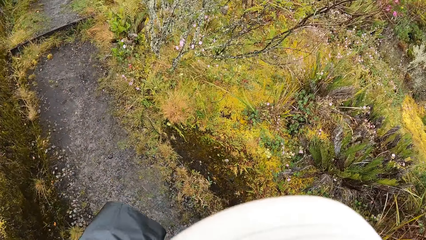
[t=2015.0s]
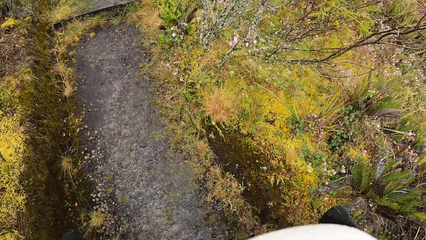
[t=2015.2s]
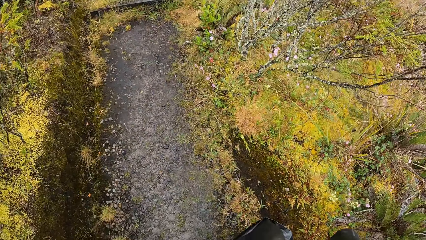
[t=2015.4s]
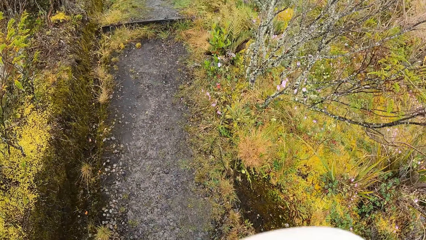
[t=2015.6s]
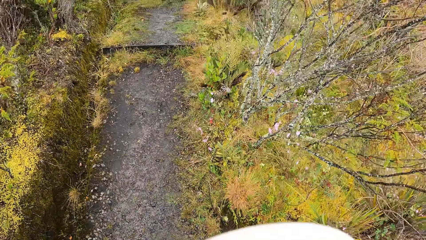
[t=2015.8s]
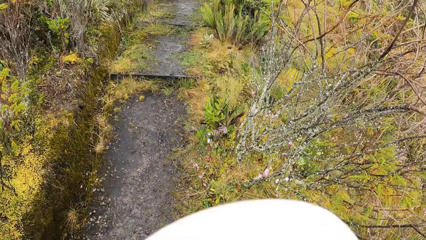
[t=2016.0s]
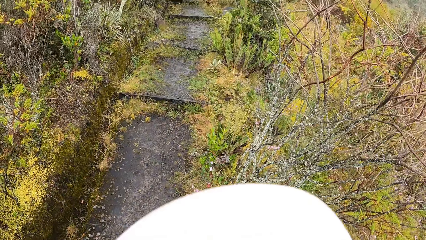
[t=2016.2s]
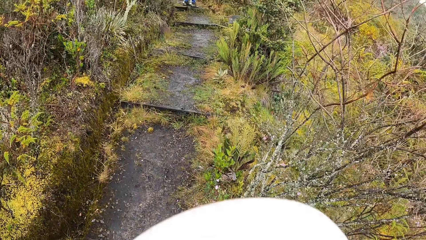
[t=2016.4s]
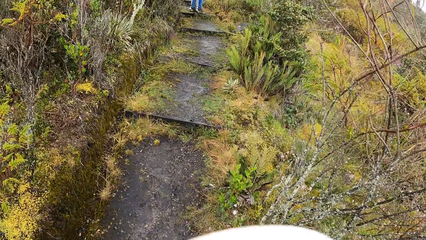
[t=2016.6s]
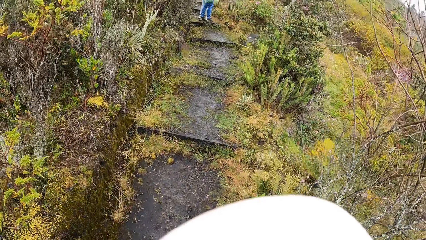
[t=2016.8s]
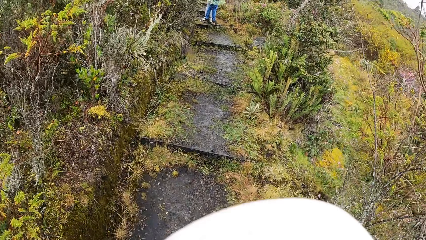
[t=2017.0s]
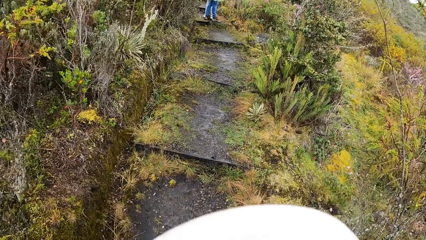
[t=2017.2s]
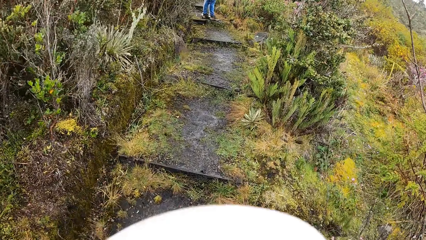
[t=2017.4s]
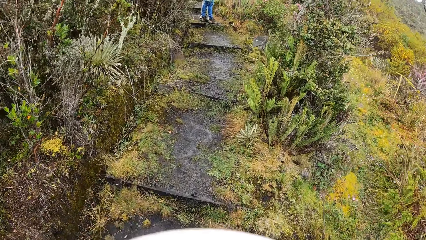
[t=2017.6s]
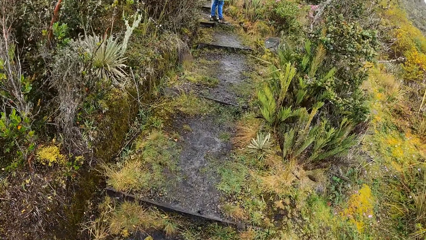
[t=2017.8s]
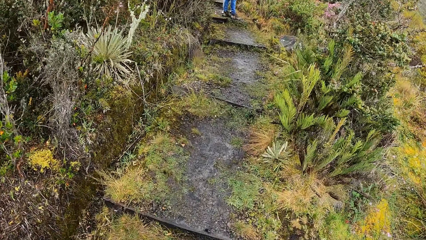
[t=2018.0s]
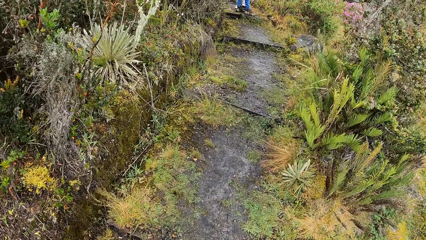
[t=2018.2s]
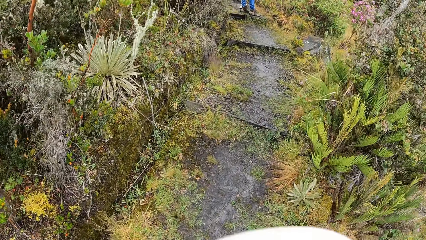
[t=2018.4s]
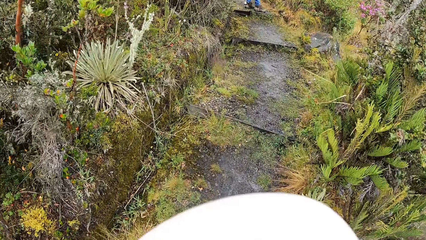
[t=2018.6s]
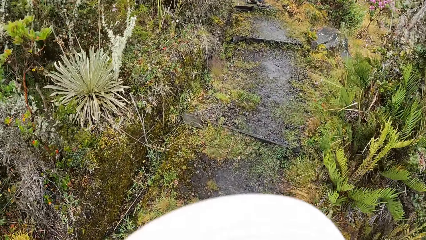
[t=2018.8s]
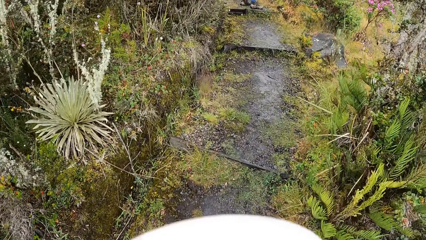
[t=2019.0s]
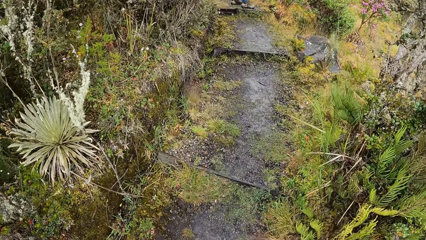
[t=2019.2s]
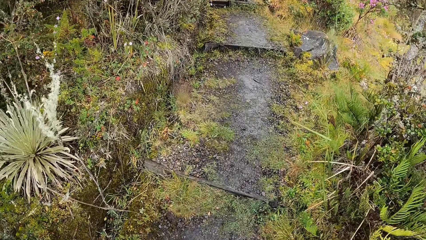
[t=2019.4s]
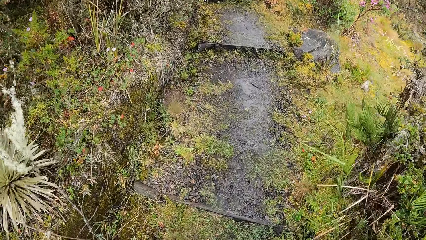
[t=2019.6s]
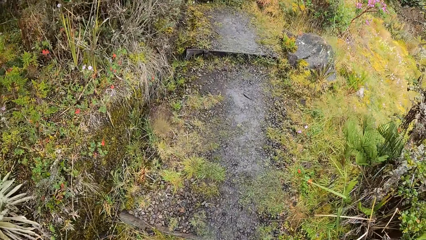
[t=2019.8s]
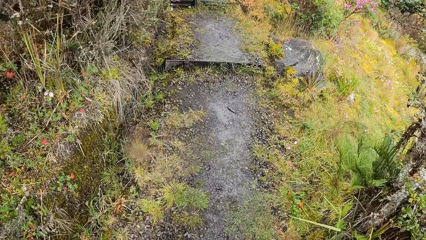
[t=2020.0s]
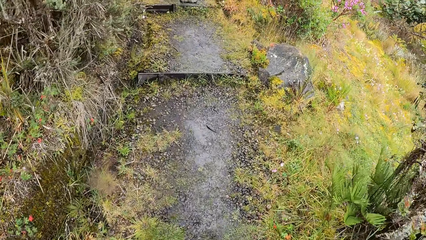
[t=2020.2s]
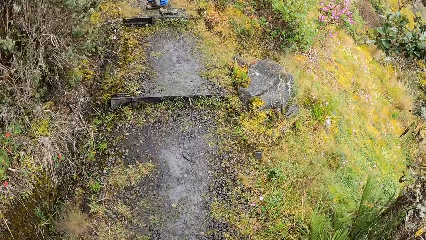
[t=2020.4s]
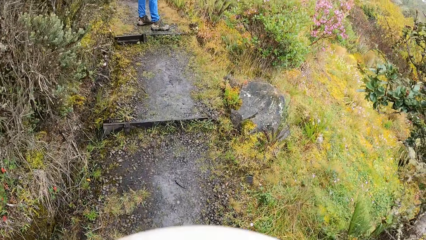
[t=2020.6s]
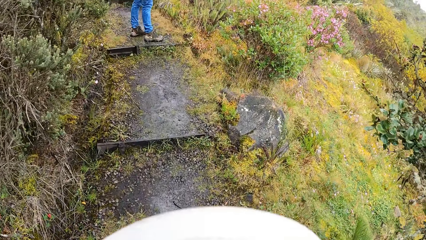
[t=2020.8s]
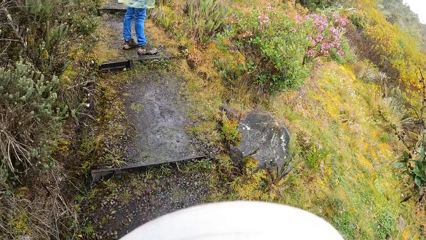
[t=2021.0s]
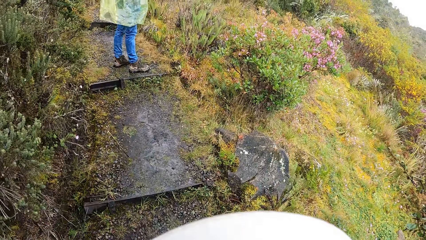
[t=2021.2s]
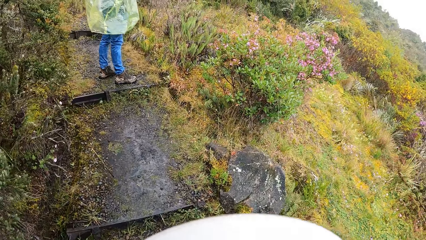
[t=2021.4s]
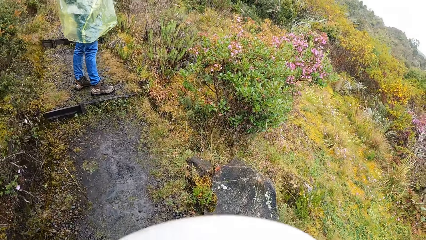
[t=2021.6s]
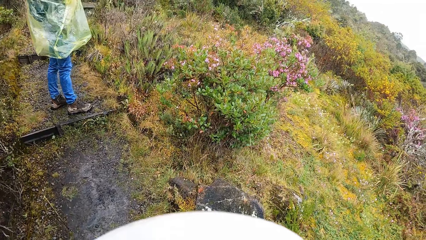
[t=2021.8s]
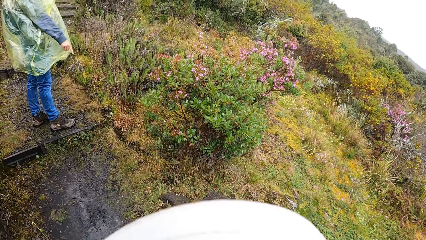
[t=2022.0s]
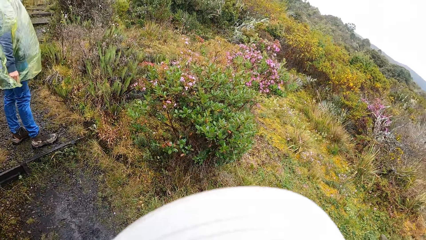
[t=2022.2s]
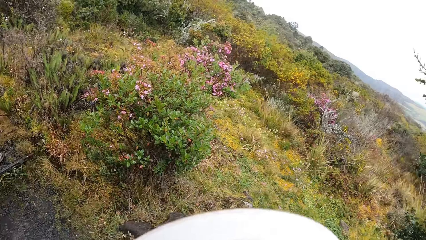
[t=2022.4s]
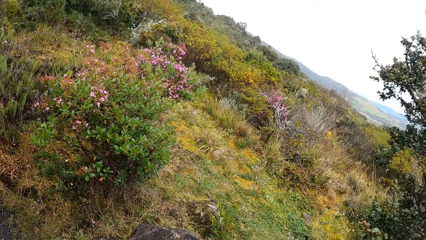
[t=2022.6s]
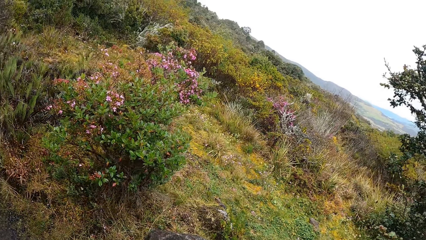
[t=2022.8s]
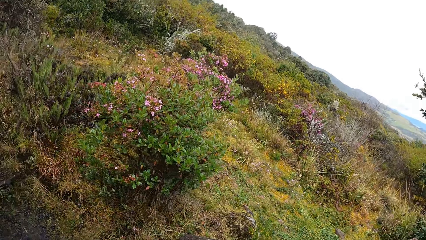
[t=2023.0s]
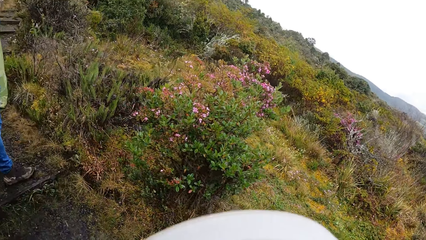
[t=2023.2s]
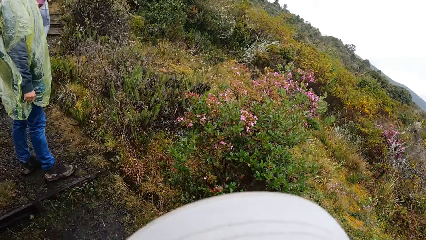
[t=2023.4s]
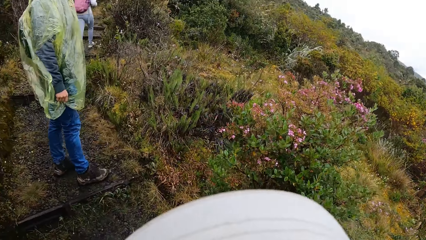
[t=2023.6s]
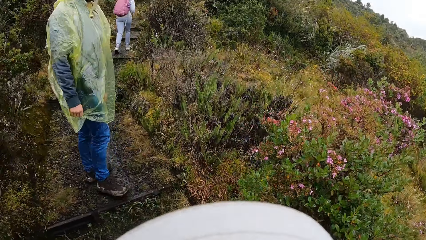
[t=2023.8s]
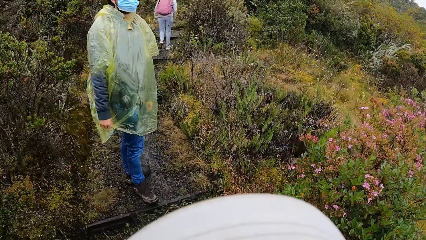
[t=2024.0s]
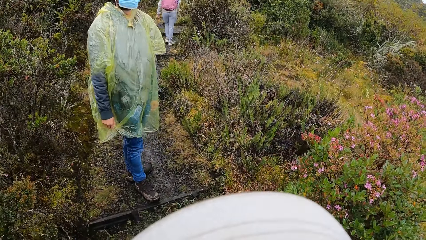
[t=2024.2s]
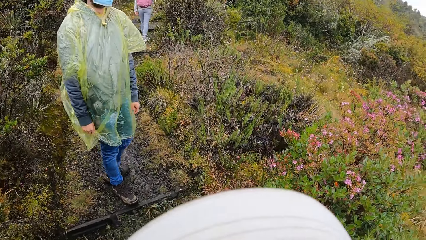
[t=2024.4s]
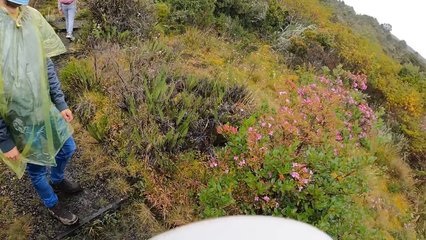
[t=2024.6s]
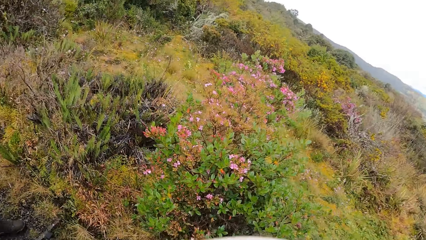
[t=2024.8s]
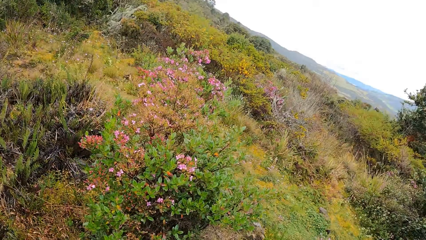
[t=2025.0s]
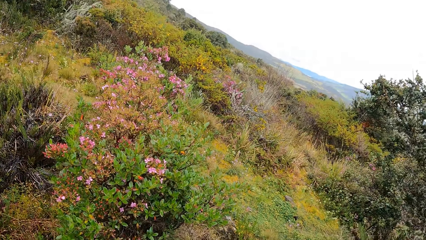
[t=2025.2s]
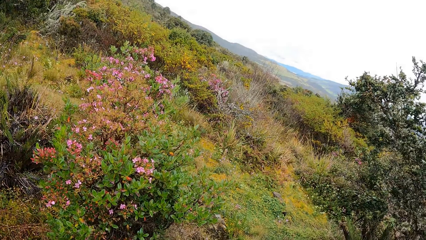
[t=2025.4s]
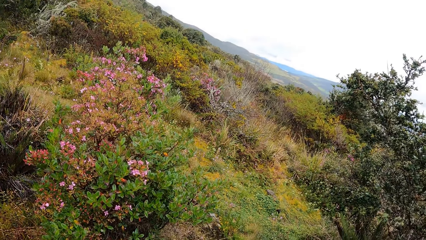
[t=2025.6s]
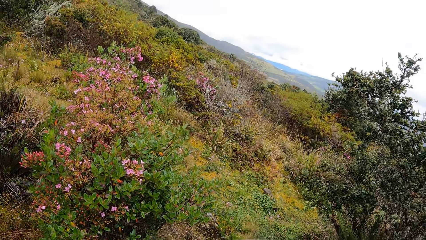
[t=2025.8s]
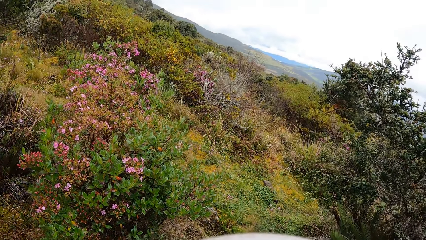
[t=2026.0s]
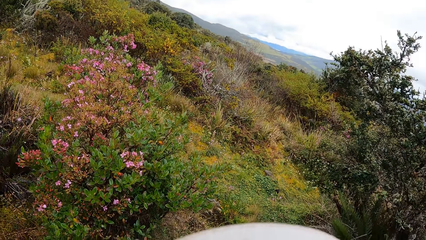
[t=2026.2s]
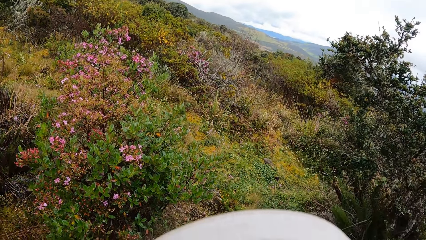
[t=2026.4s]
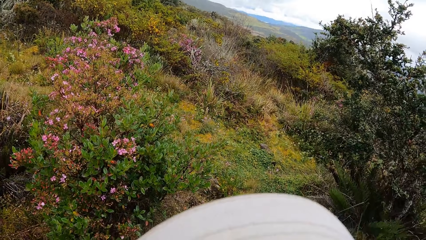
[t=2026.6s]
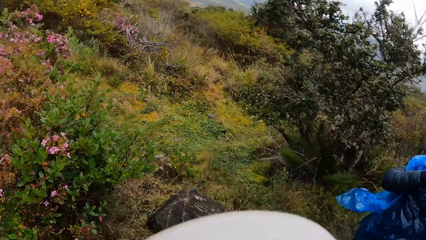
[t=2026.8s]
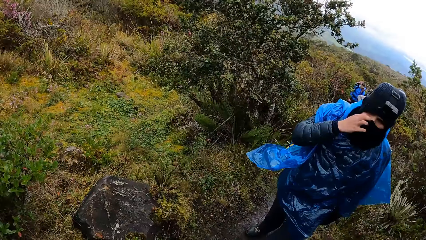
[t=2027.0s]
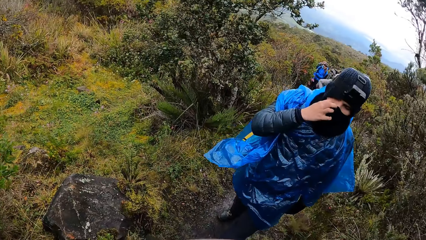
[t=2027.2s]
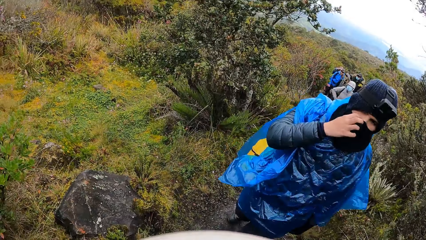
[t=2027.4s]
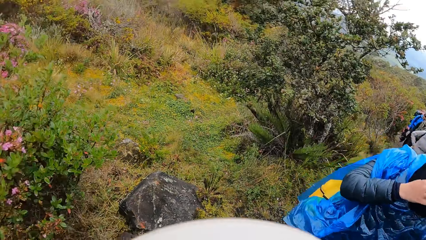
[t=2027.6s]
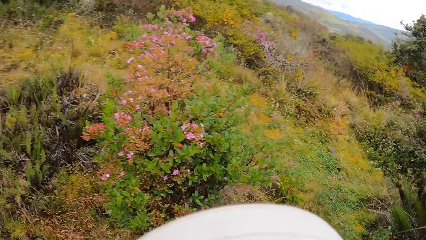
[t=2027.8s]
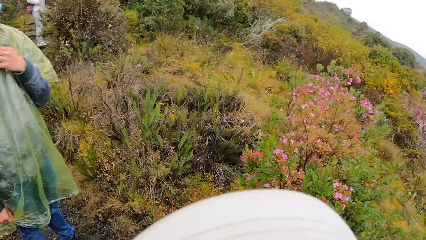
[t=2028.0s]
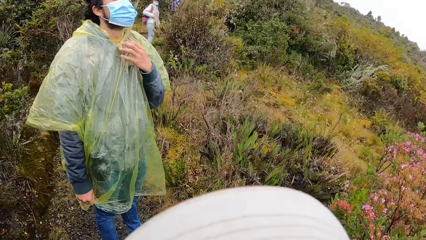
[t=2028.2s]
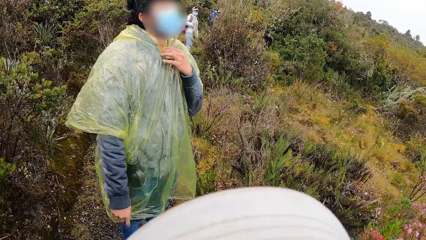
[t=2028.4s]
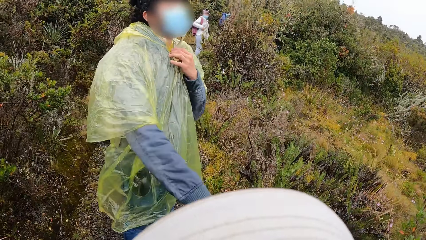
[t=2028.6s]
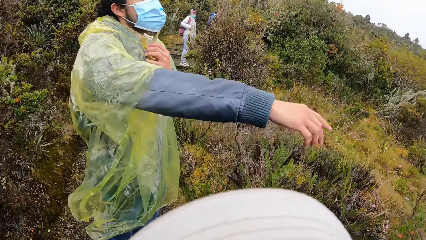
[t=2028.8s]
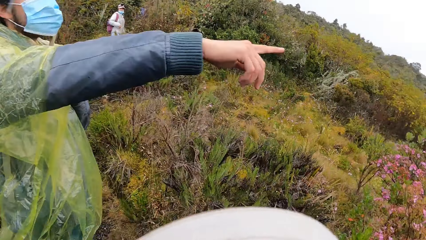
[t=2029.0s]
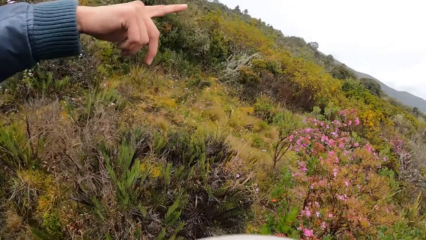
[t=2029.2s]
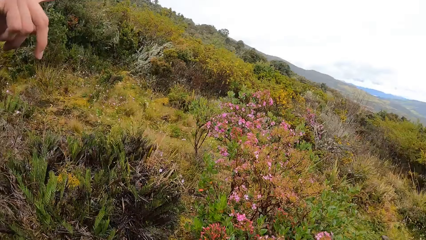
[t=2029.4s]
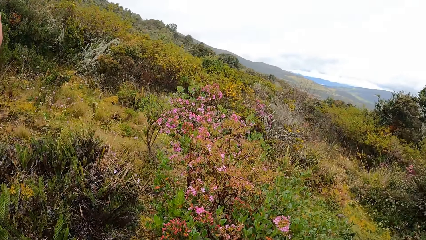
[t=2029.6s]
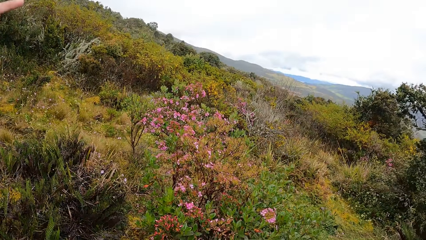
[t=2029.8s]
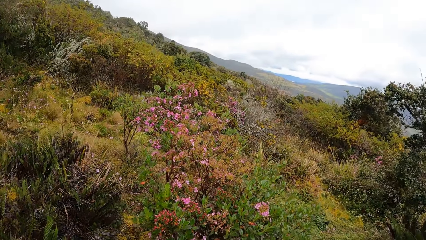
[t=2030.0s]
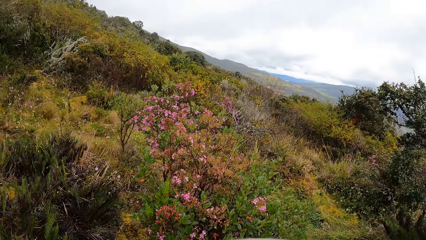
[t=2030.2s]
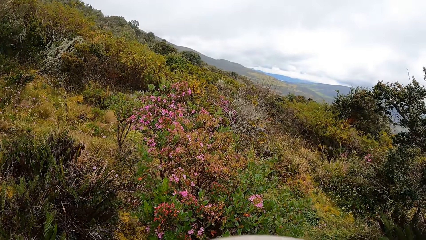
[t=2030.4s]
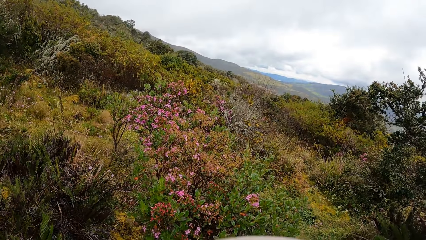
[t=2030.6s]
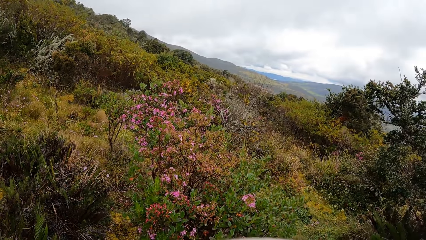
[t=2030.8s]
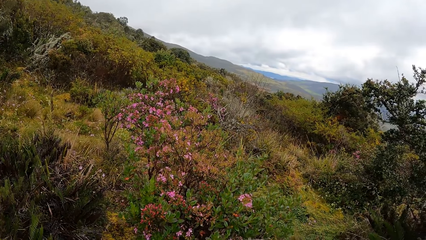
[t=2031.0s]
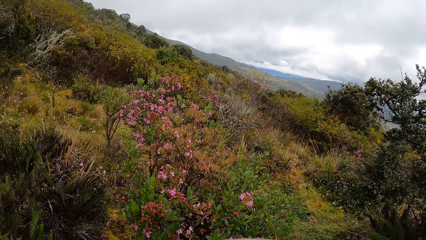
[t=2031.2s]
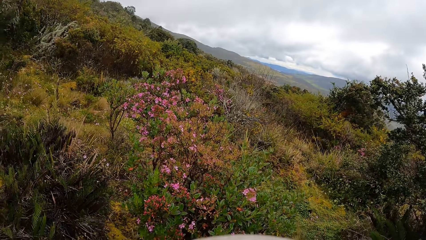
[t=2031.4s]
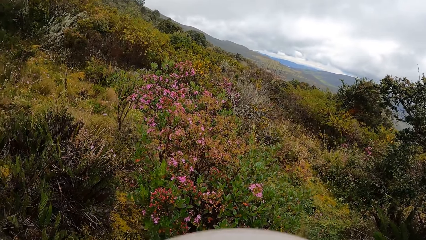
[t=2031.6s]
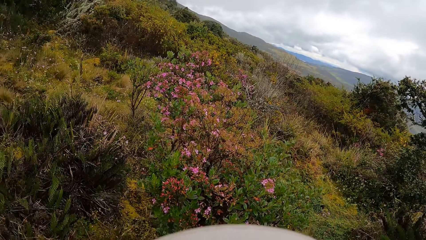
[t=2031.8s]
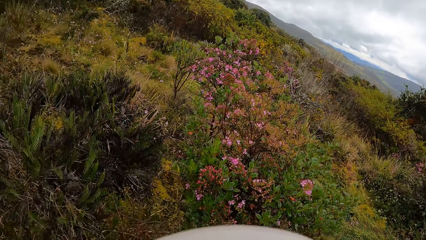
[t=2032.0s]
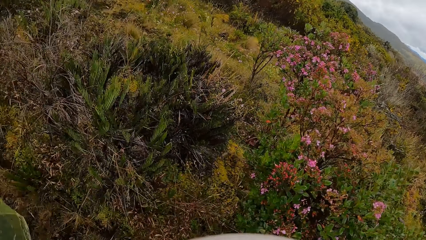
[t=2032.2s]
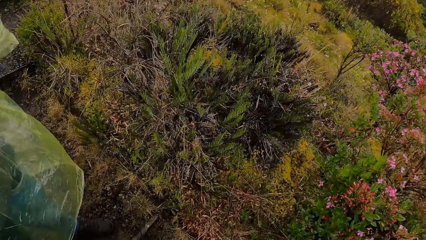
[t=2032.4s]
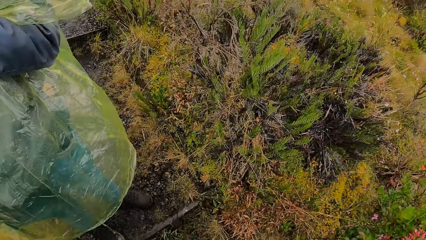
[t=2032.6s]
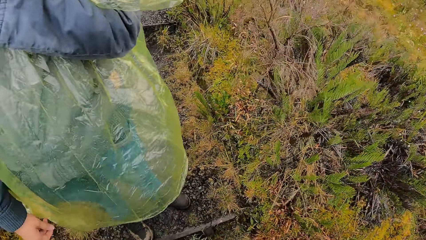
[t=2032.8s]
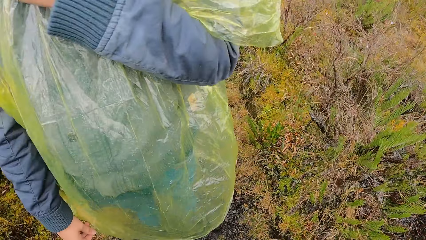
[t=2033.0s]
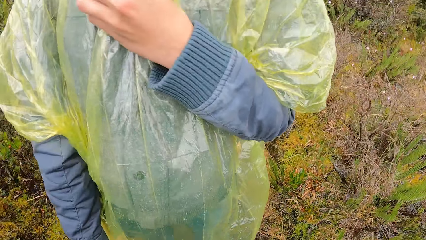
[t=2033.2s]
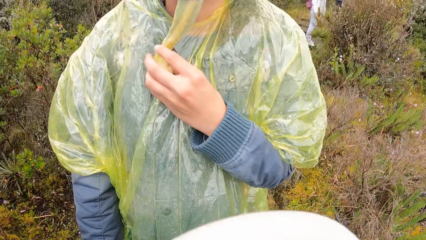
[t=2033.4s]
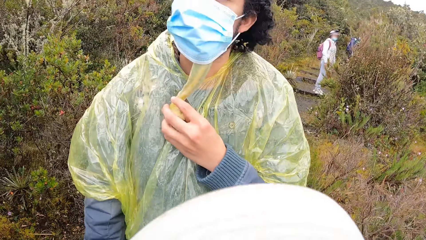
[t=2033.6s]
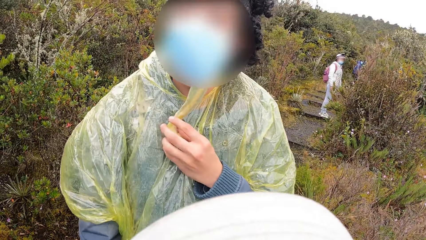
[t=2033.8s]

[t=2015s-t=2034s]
The camera wearer hikes the mountain. They look at the flowers. A man interacts with the camera wearer. The camera wearer looks around.
